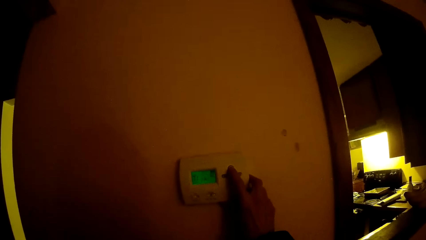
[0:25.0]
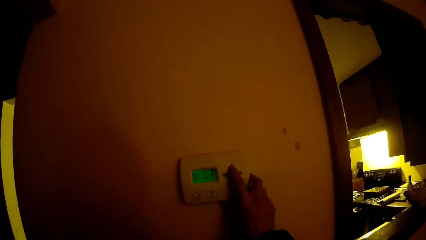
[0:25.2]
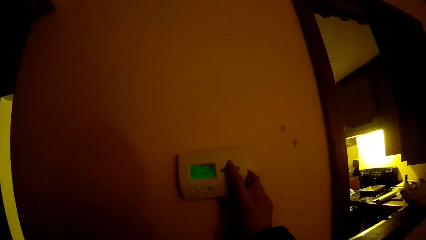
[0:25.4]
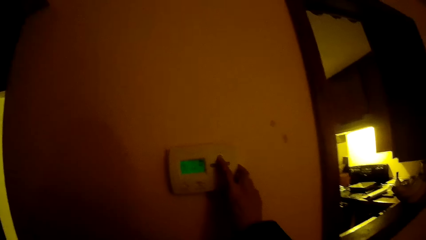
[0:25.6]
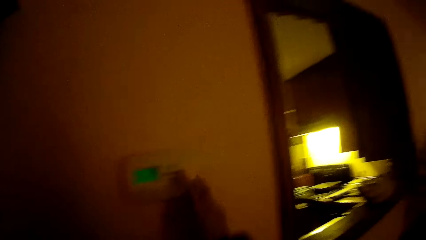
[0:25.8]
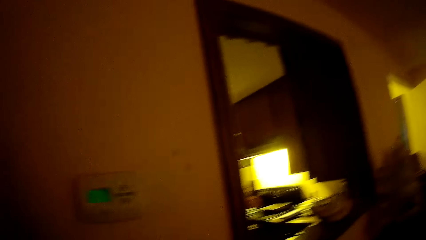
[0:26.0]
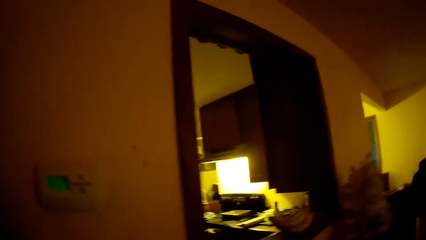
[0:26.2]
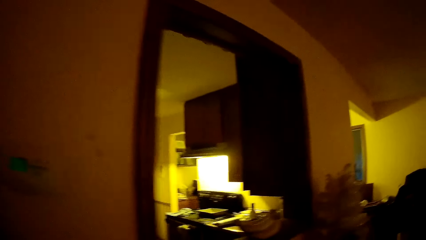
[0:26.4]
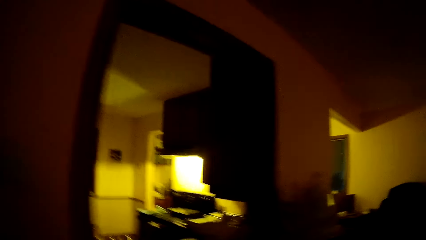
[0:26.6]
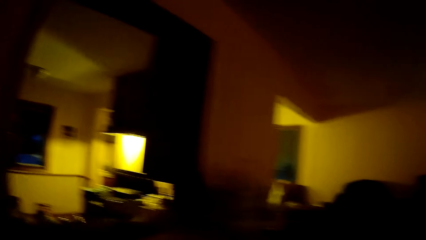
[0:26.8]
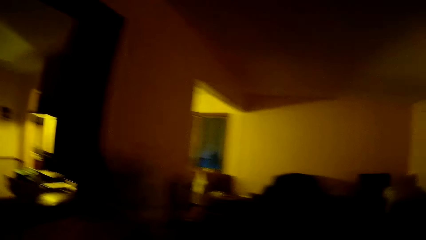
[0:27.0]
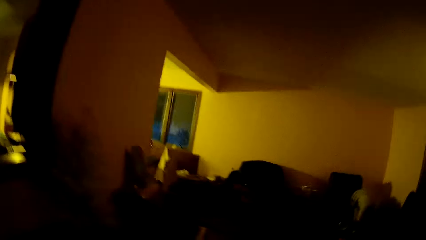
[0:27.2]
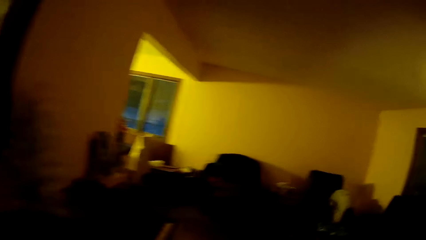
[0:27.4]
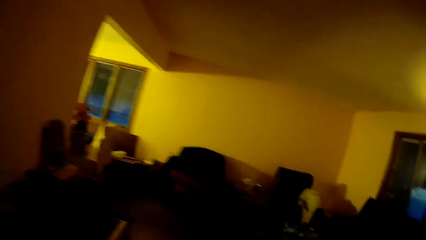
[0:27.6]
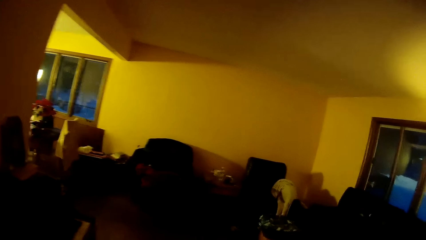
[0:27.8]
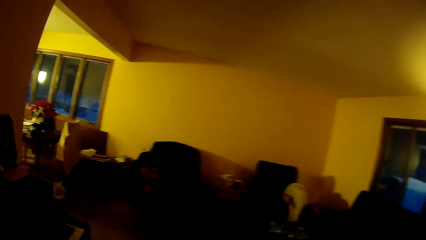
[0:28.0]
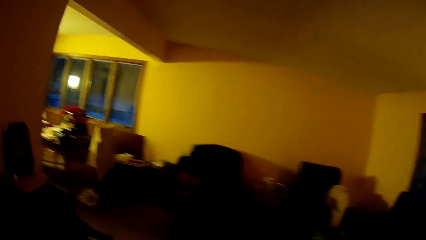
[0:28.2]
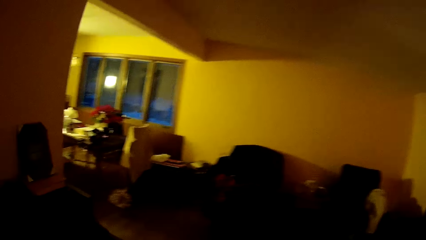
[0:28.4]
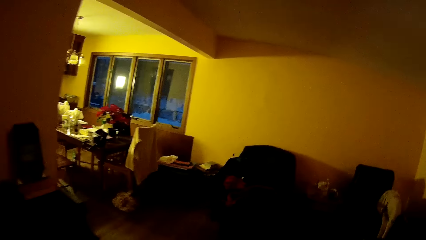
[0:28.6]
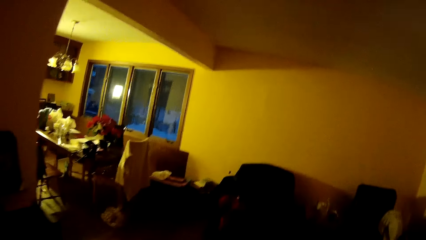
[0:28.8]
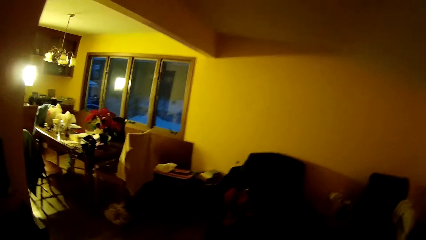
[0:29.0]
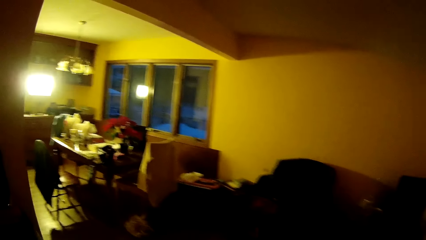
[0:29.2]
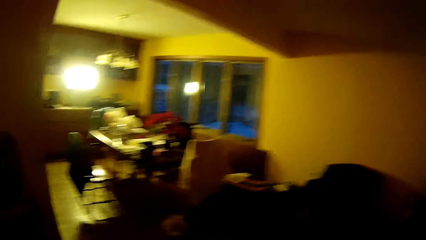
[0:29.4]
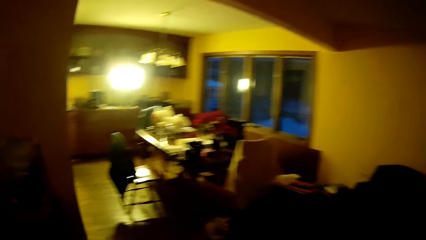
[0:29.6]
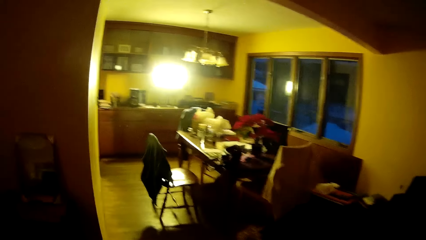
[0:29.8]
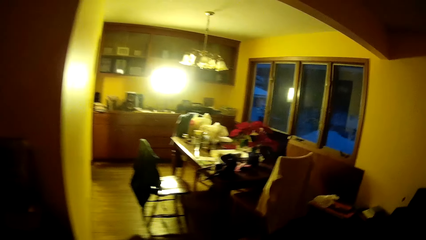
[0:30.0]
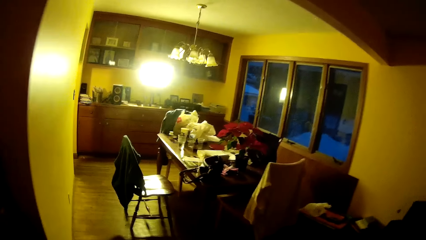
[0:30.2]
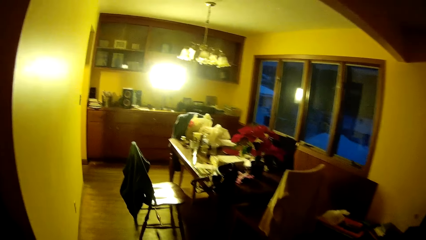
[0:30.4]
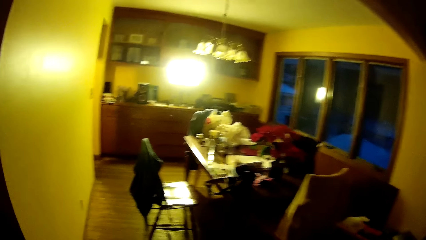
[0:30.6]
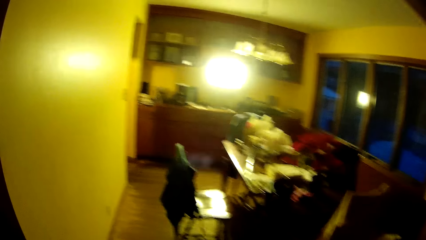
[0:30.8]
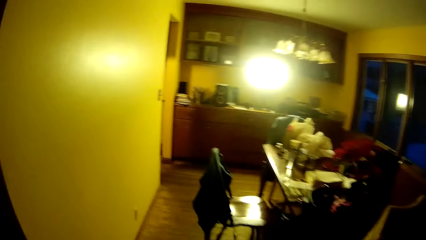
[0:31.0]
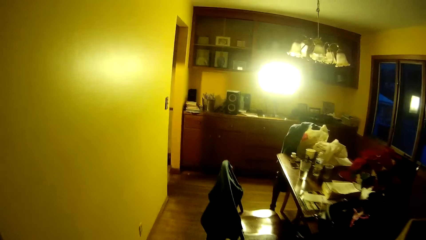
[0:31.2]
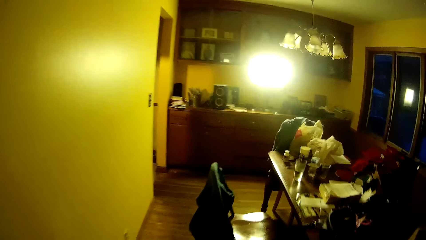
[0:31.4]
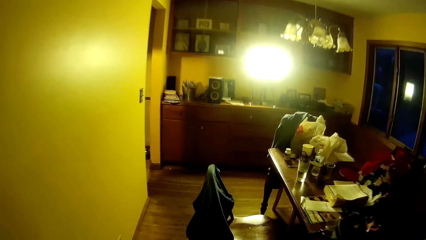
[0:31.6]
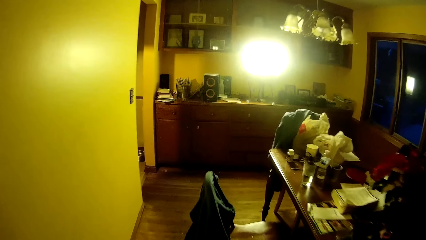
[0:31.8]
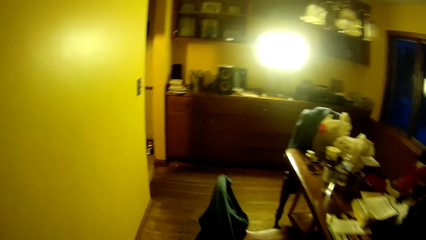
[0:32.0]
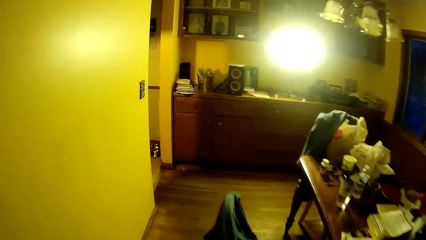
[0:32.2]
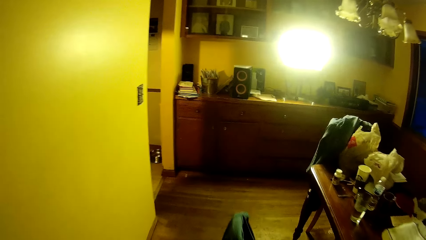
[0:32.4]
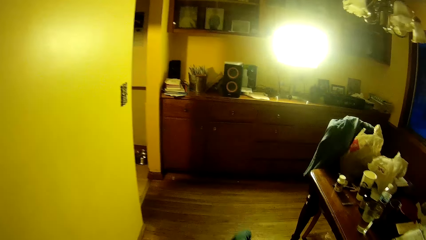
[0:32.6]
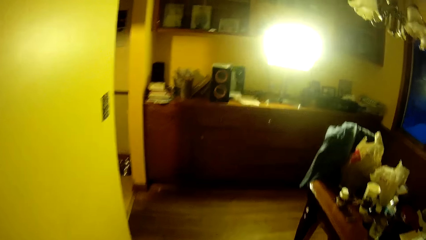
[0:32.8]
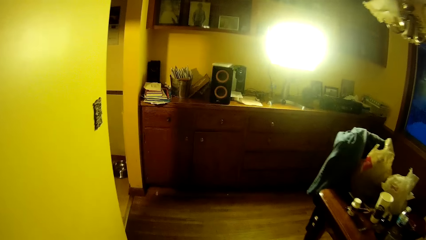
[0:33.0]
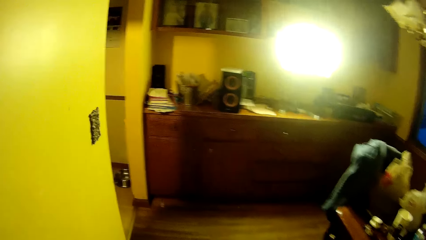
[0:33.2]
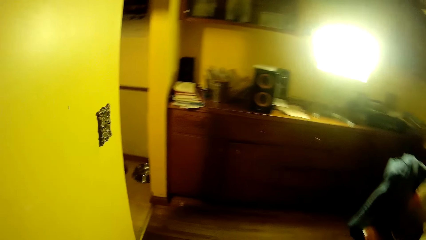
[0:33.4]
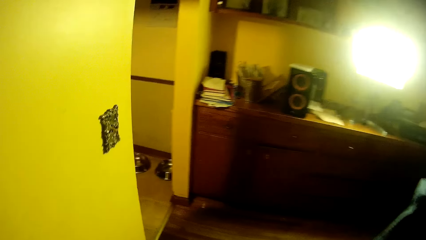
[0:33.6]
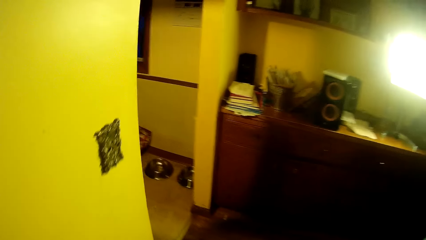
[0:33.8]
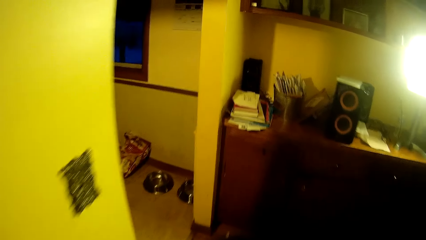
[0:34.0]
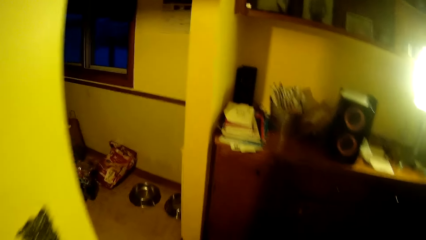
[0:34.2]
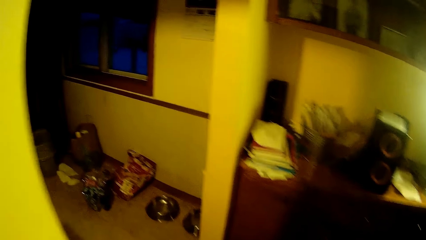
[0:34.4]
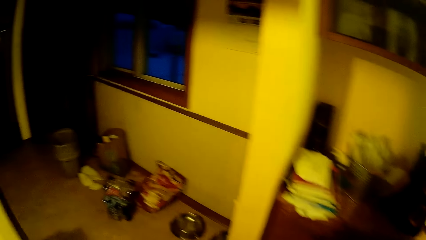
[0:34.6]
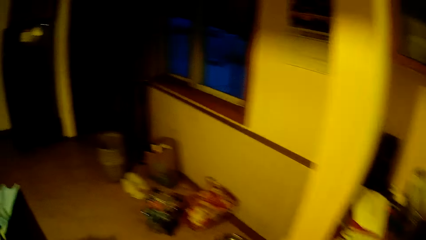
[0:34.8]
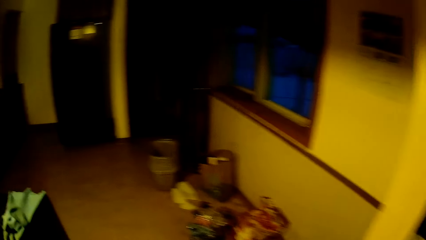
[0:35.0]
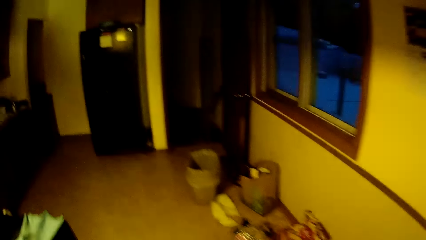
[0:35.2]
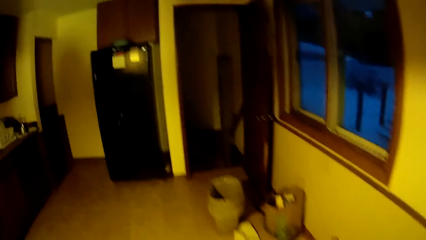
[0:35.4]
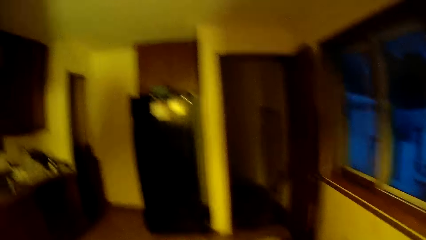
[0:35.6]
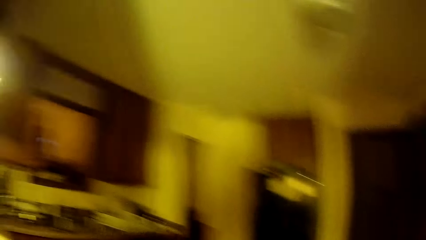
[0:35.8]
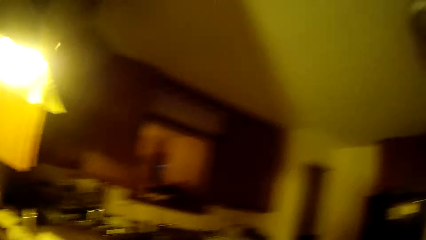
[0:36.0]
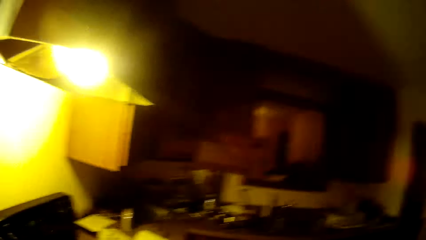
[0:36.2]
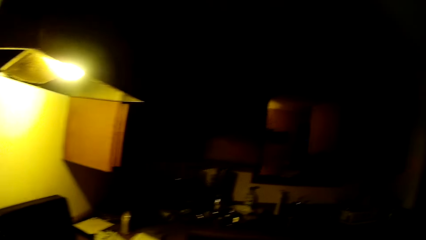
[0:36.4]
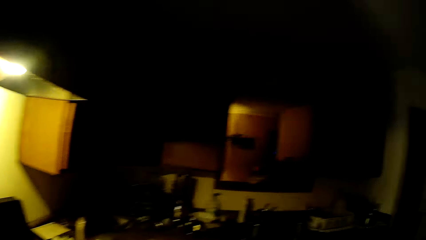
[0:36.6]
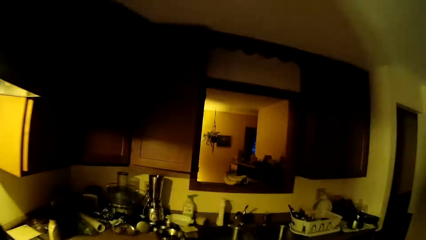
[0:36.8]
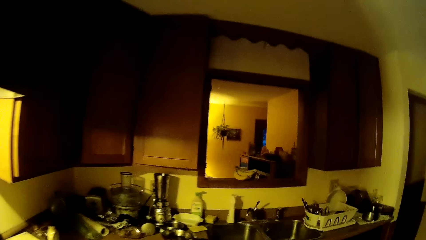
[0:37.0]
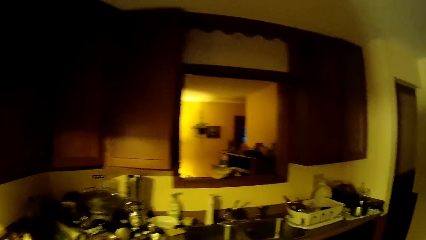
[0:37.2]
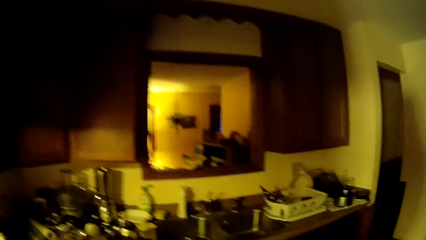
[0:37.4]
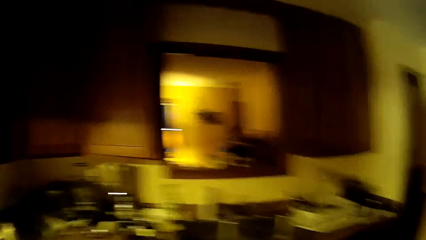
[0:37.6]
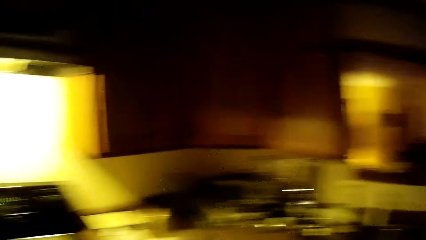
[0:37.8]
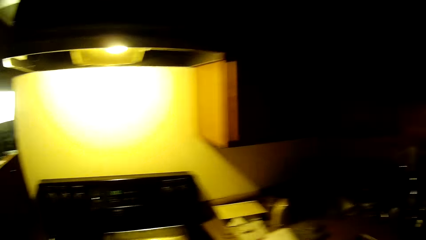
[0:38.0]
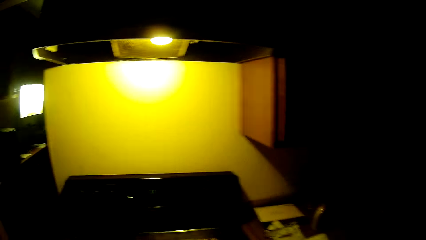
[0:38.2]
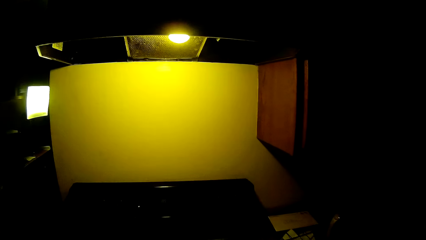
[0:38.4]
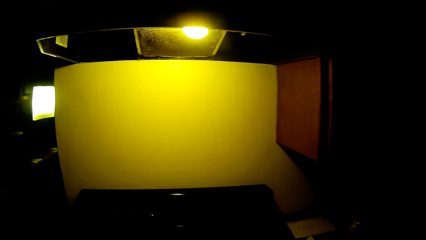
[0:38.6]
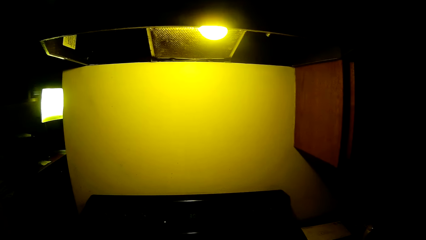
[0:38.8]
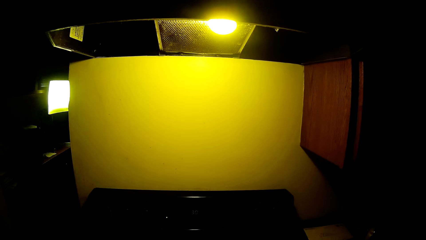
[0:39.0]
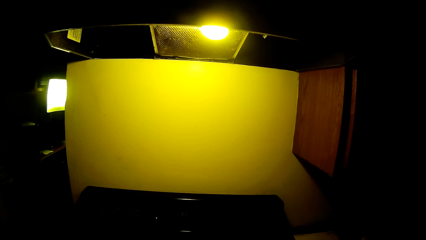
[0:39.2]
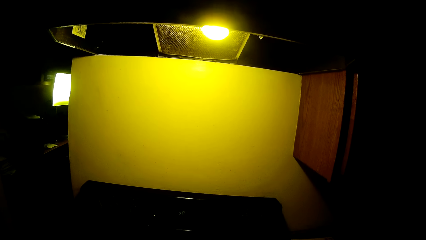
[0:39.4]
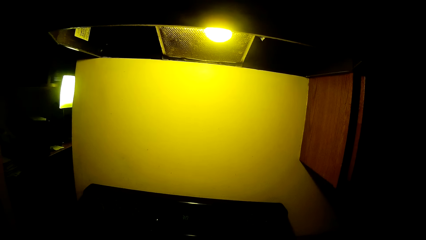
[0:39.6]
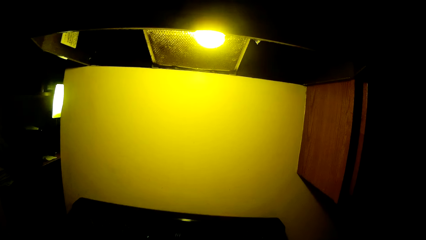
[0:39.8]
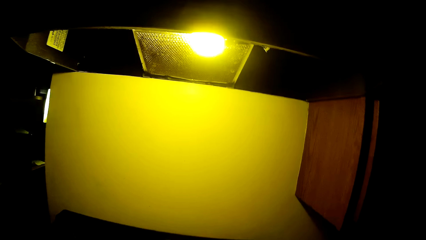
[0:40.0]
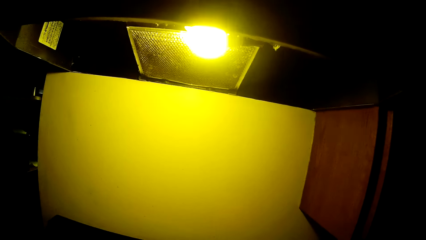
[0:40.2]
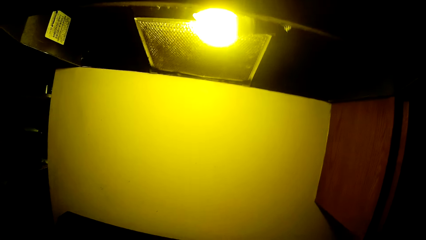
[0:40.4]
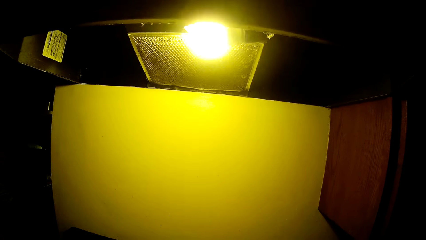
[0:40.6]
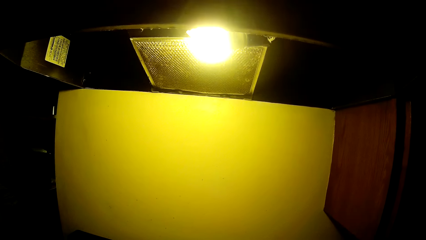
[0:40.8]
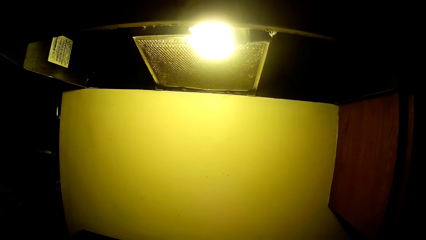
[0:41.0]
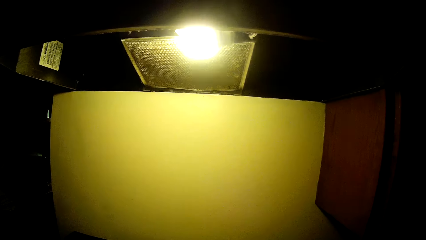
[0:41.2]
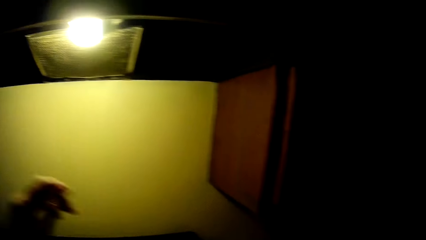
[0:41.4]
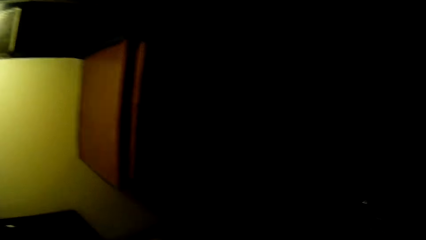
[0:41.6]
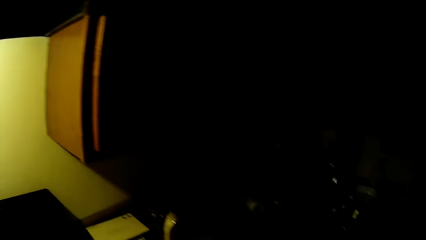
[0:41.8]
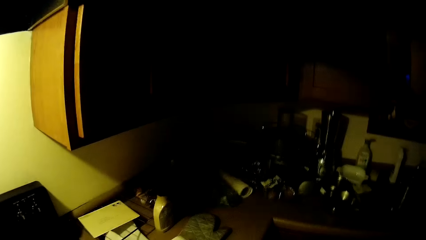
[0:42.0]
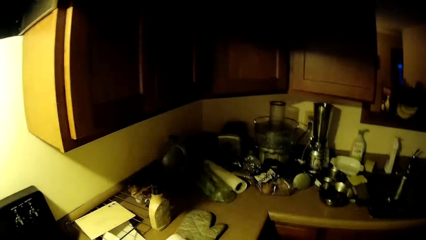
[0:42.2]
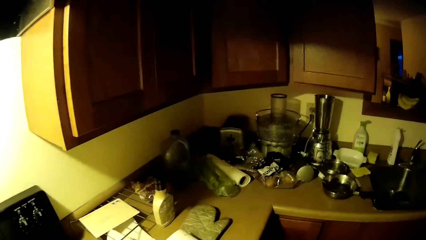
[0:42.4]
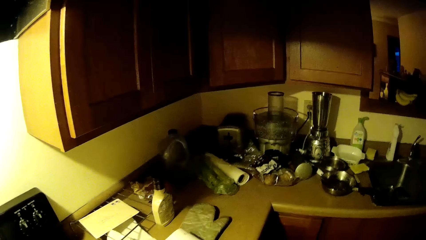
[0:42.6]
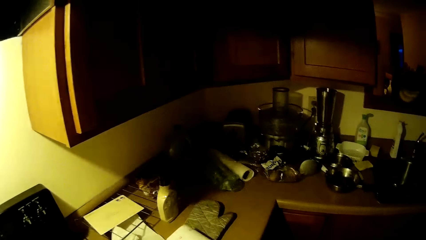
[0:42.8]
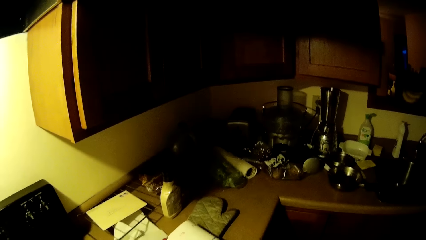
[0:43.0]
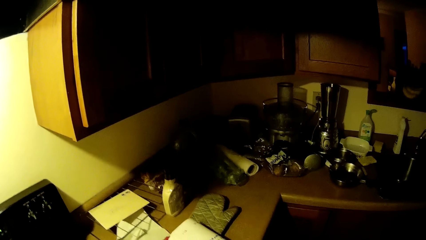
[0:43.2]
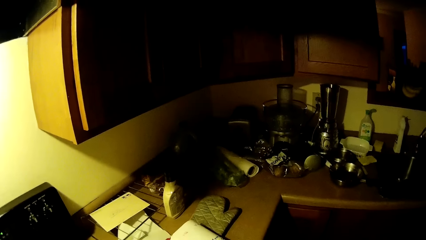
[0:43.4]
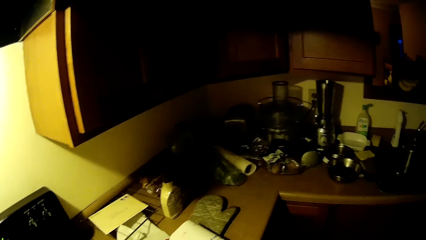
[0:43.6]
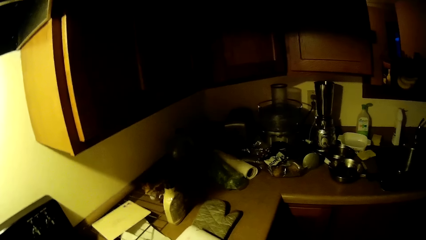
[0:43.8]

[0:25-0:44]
The camera wearer walks towards the kitchen. They walk into the dining room. They walk into the kitchen. They look at the bulb and look at the kitchen counter.
